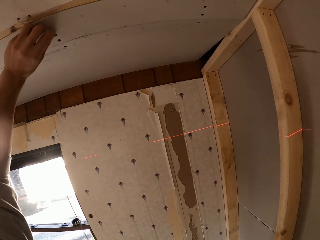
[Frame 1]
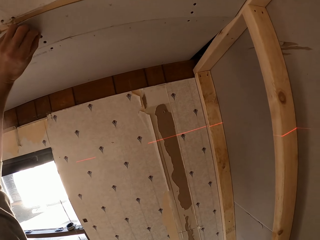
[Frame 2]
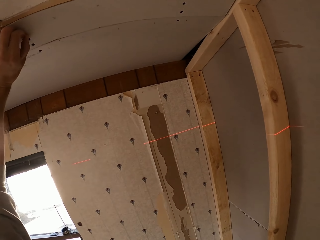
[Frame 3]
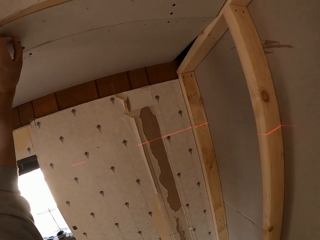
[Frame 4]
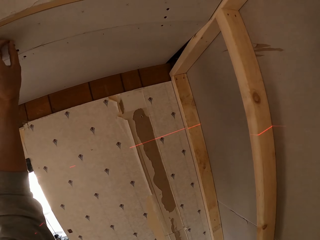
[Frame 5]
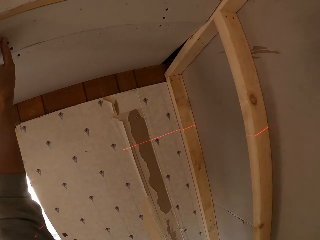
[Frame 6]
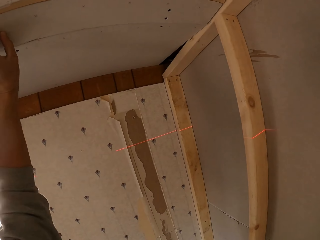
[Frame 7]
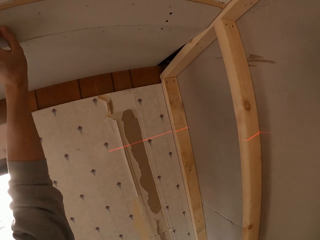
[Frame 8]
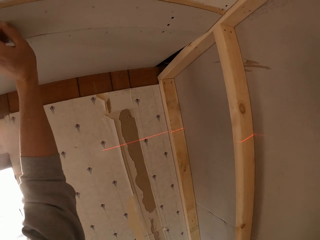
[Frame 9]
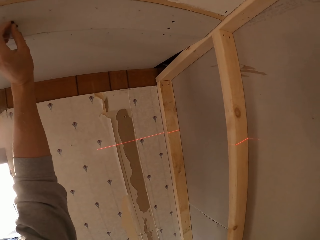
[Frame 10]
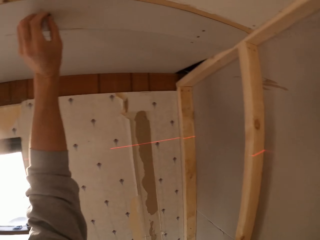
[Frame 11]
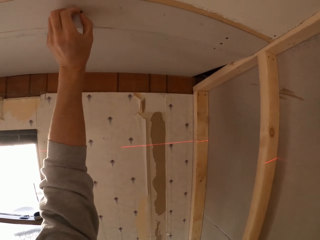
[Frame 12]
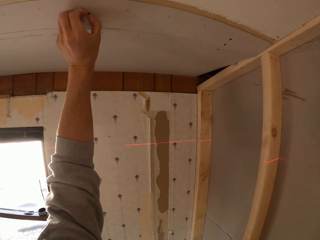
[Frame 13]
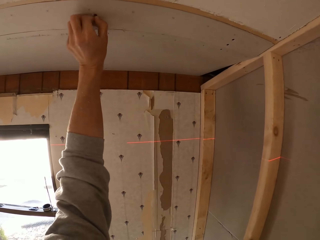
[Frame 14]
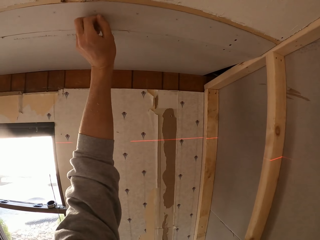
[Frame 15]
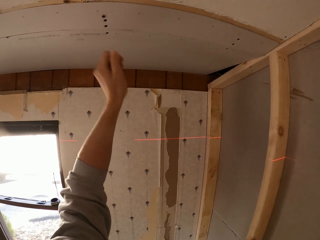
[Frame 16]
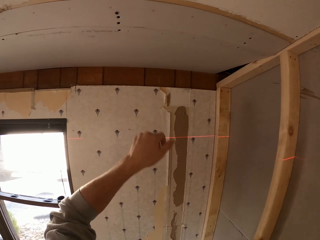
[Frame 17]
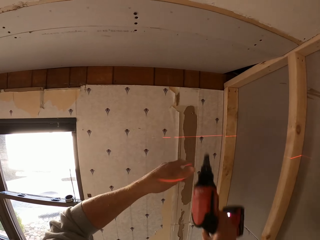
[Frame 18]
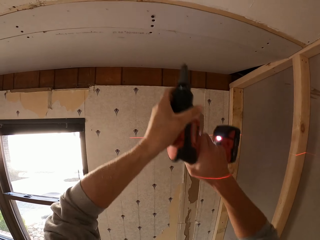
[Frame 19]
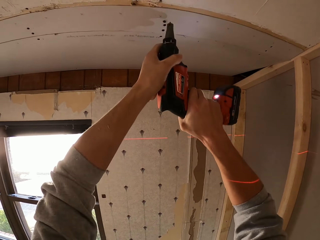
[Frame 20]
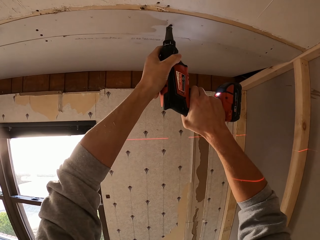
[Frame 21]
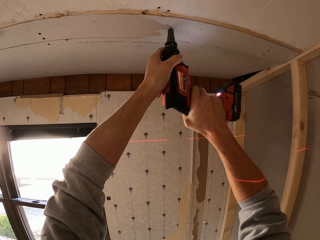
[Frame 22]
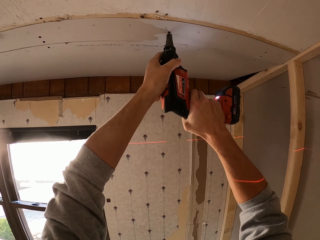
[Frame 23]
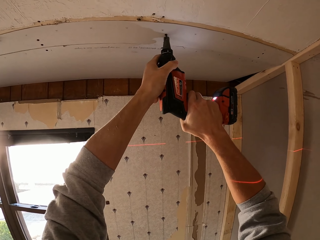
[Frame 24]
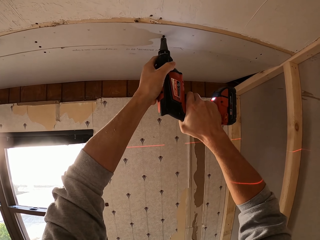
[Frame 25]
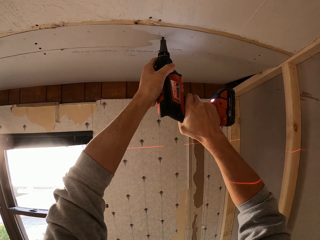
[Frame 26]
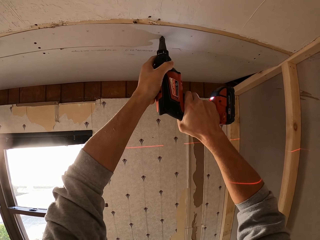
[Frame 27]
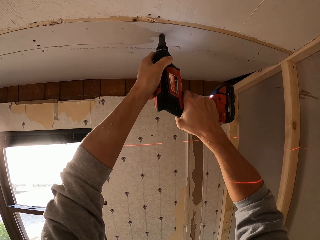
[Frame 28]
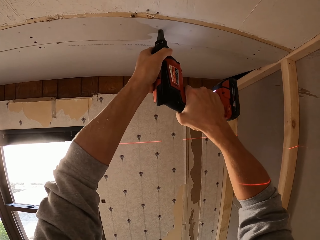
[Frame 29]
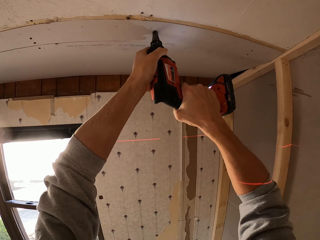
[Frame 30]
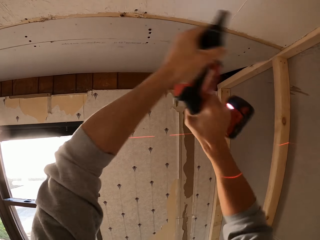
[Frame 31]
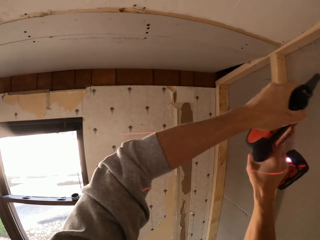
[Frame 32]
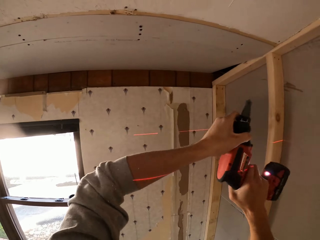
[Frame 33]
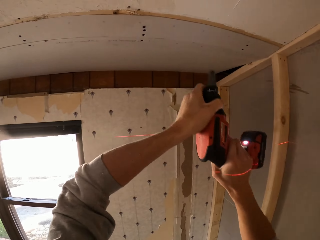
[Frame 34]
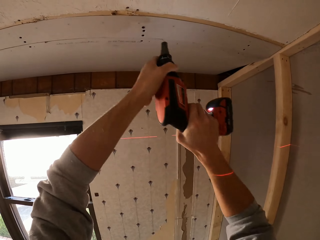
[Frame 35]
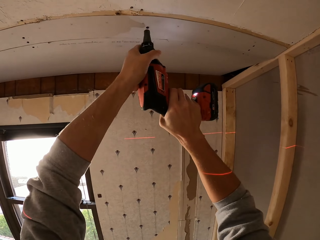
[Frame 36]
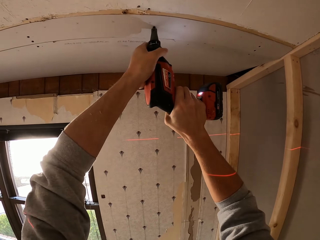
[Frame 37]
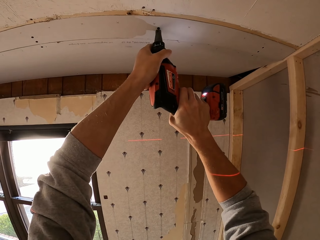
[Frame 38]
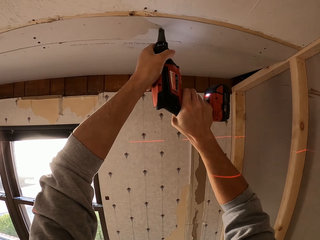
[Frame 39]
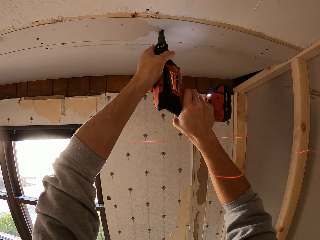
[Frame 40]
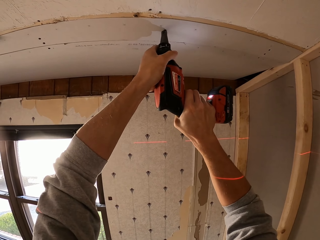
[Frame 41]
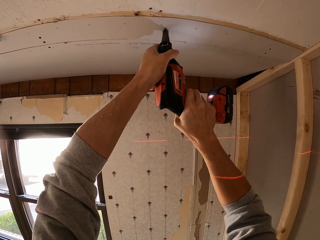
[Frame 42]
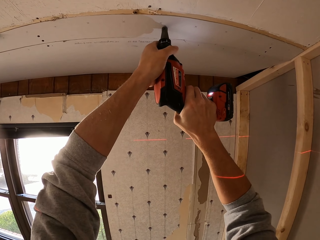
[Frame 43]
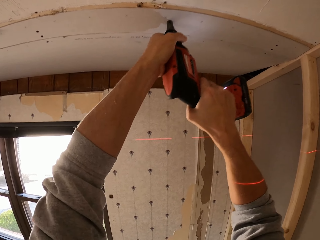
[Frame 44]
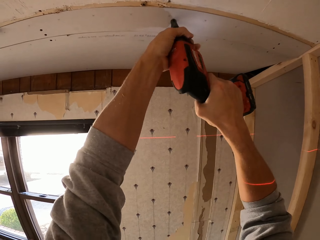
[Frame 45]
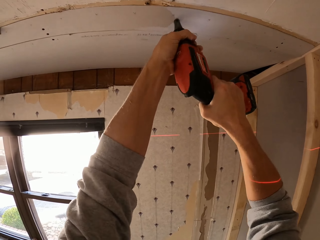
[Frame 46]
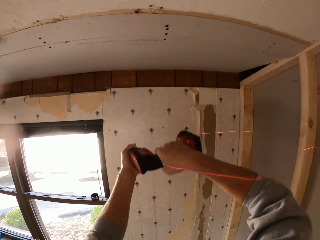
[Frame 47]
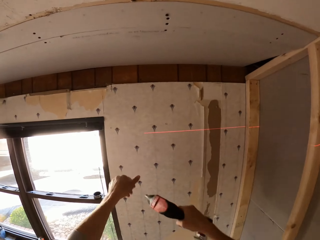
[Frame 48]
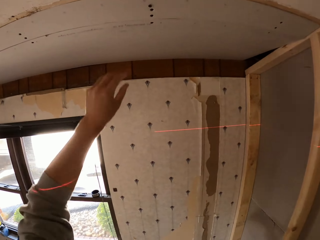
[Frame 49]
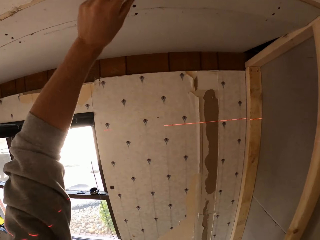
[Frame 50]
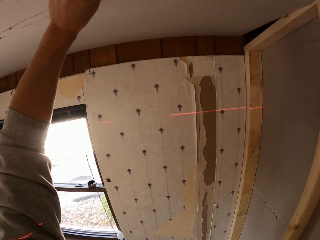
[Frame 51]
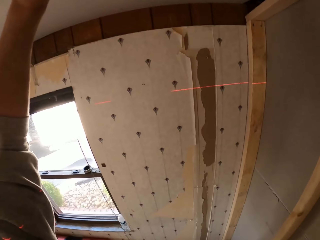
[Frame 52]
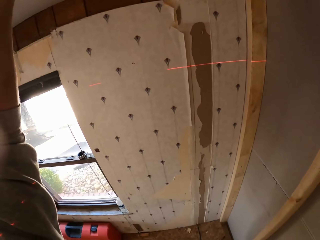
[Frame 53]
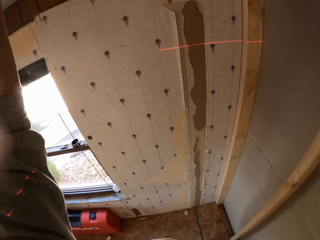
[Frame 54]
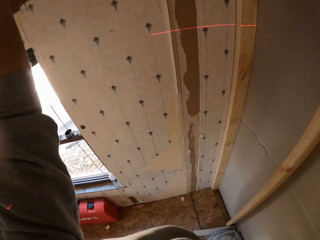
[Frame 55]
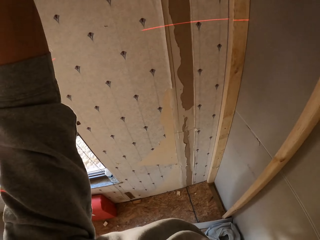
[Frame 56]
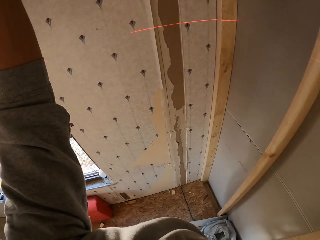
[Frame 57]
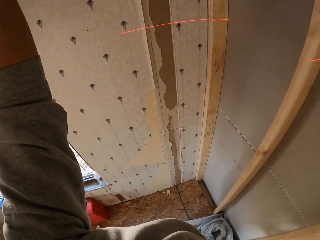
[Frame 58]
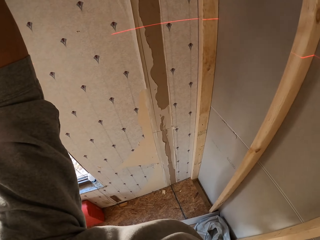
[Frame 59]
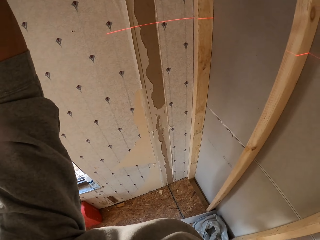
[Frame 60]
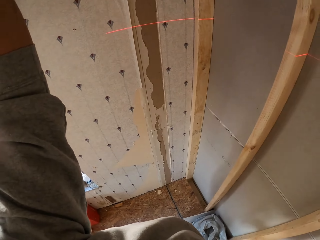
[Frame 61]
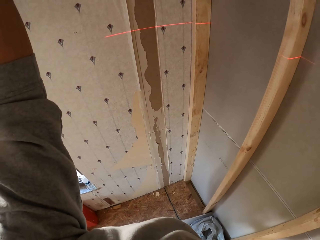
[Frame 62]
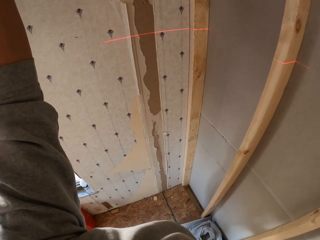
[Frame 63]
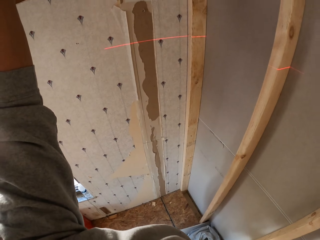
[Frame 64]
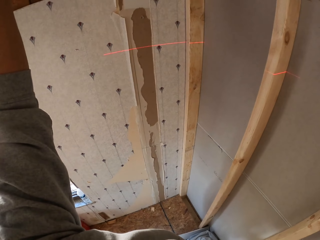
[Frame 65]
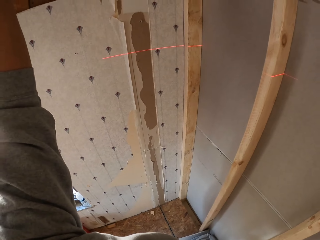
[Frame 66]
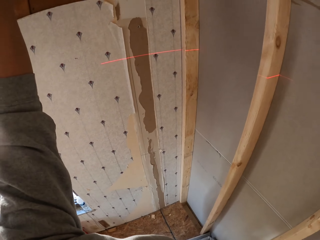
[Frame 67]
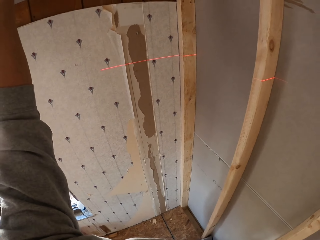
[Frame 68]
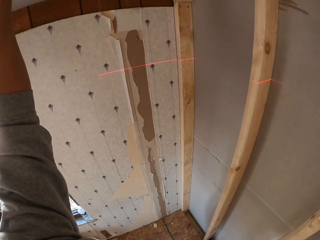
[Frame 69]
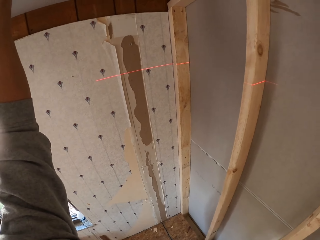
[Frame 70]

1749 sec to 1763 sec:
The camera wearer inspects the roof. They hold a board on the ceiling. They turn around. They hold the board on the ceiling. They hold a drill. They fix plywood on the roof. They drill the board on the ceiling. They turn to the side. They hold the board on the ceiling. They inspect the roof. They look around the room.

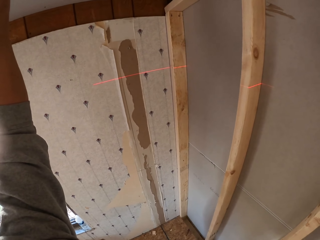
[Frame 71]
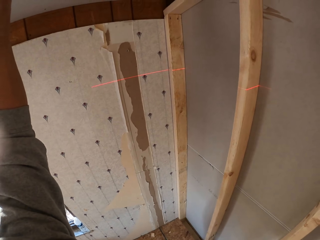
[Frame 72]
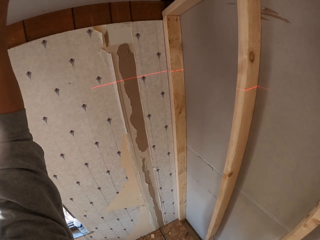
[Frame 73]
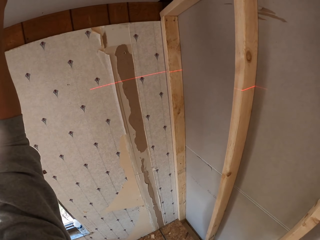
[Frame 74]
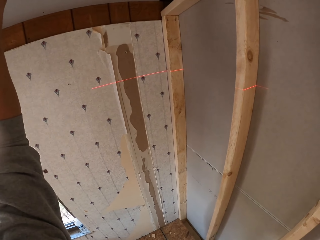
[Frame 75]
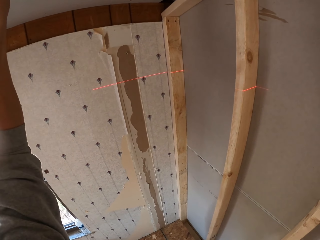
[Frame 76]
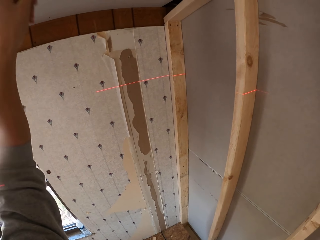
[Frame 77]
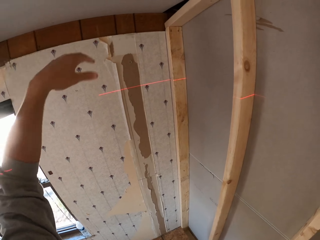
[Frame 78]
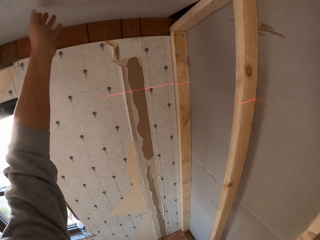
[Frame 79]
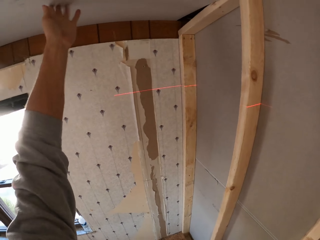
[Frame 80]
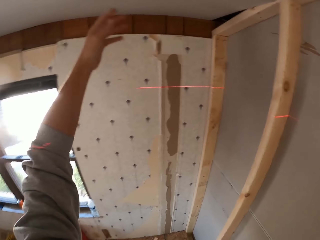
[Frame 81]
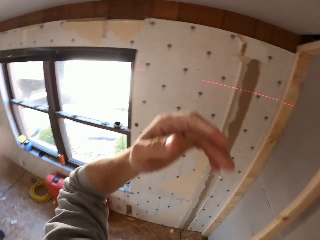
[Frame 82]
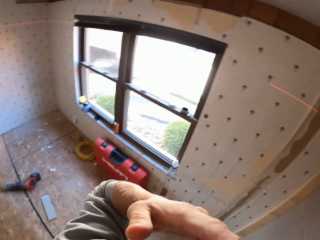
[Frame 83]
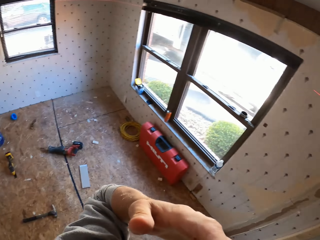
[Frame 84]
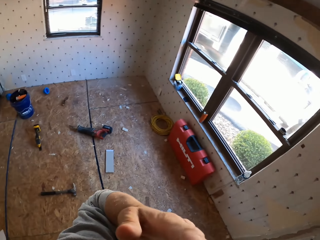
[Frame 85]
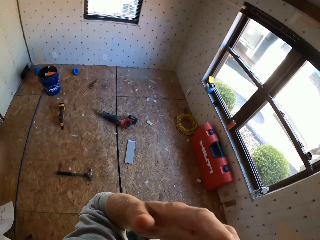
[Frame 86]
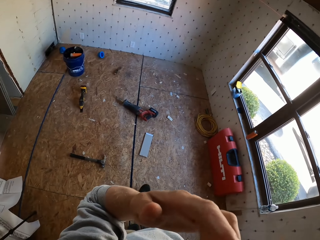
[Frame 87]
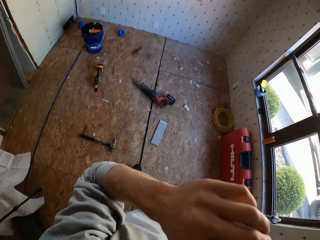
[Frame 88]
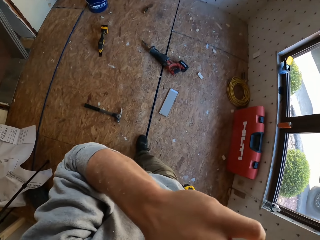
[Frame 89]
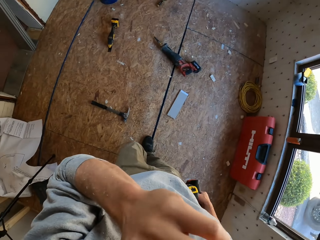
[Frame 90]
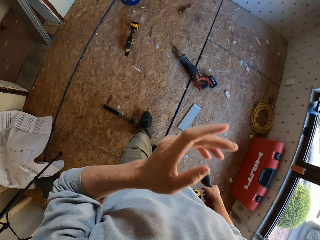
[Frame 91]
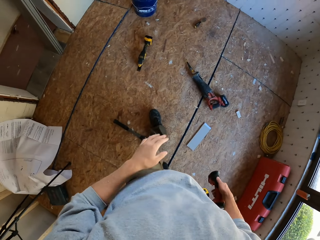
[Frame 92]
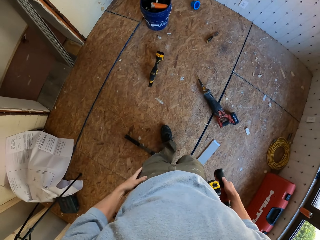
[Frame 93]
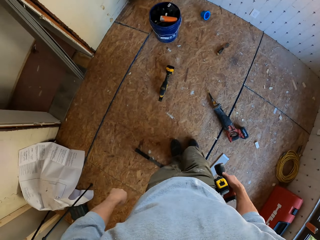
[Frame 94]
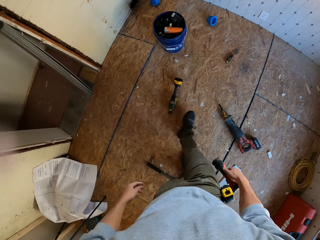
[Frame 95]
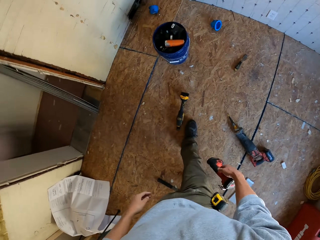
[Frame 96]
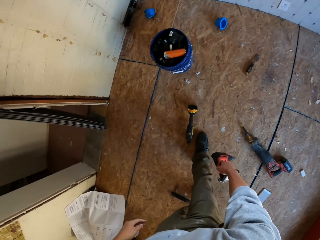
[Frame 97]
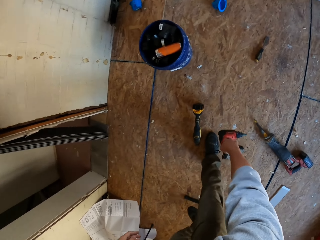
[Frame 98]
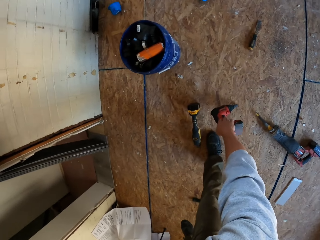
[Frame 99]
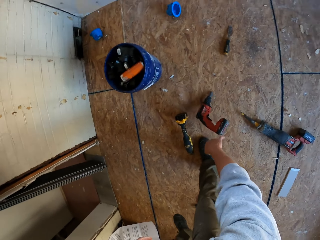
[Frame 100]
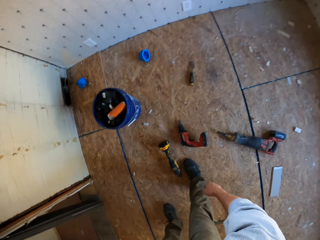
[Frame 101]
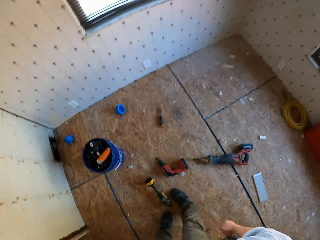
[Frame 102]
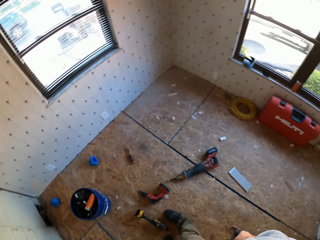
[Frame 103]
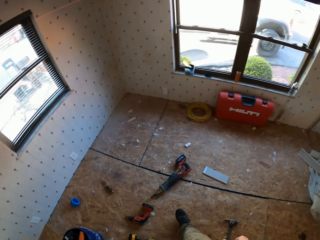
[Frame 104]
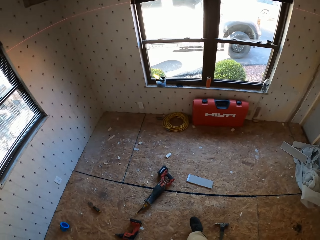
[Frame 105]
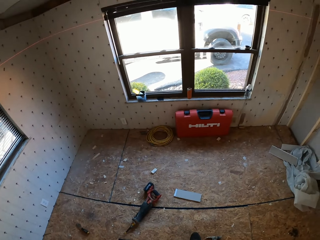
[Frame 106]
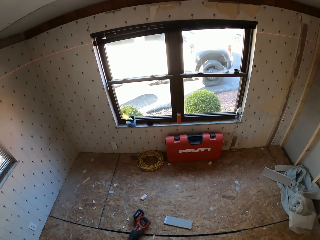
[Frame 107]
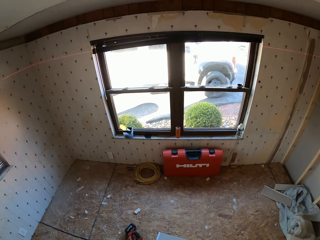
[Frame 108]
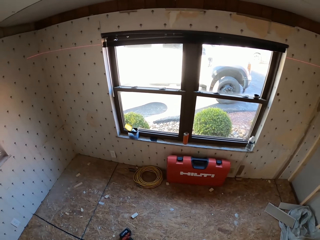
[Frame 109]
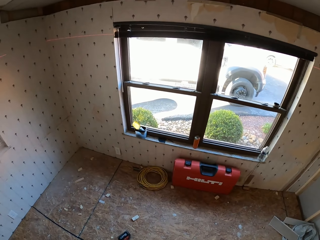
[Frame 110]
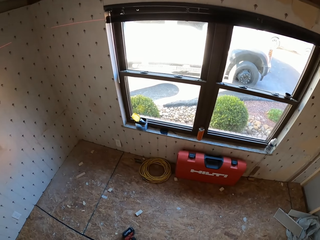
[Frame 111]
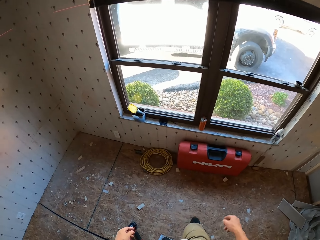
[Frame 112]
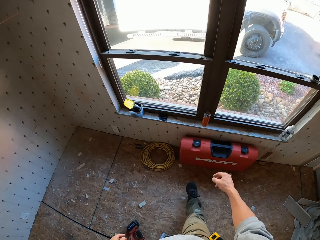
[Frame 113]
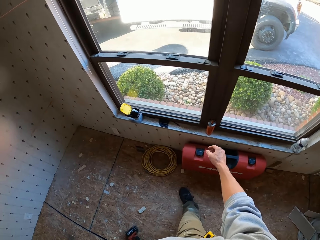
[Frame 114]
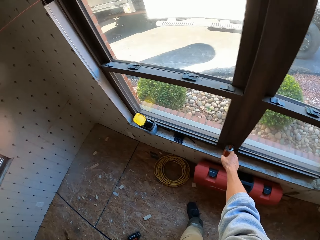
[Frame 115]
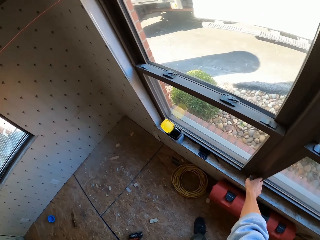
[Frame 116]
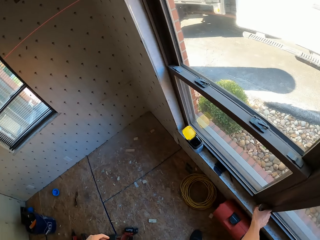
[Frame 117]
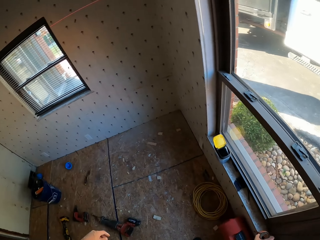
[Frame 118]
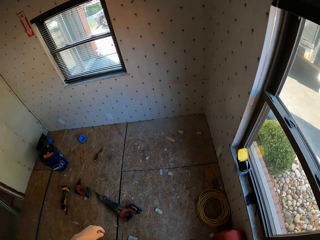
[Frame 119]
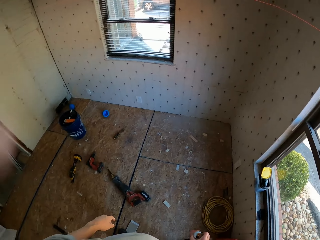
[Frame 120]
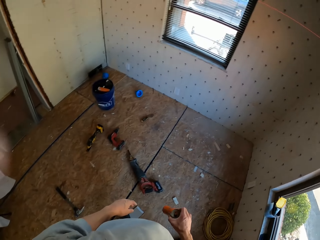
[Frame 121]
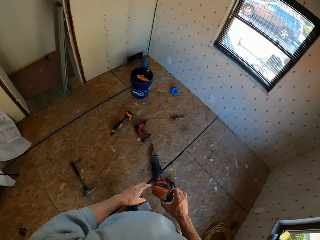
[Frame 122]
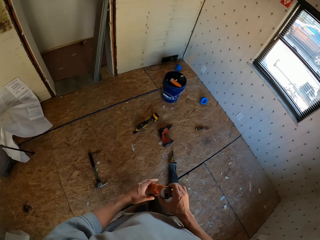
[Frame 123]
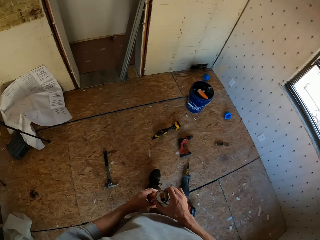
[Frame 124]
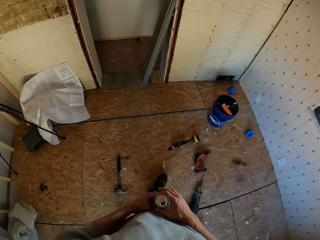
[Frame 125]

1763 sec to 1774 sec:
The camera wearer inspects the roof. They turn around. They look around the room. They walk around the room. They hold a drill. They put the drill on the floor. They drop the electric screwdriver down. They turn around. They look around the room. They walk around the room. They pick up a soda from the window. They turn around. They hold a drink can.
